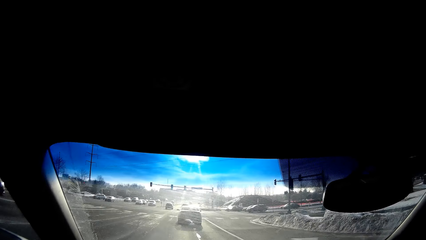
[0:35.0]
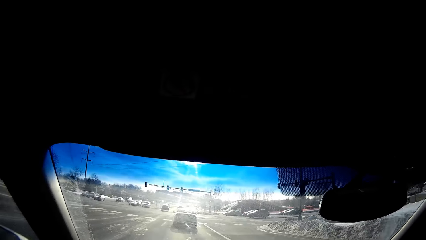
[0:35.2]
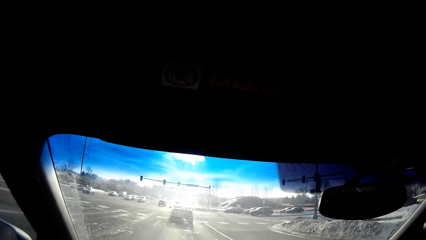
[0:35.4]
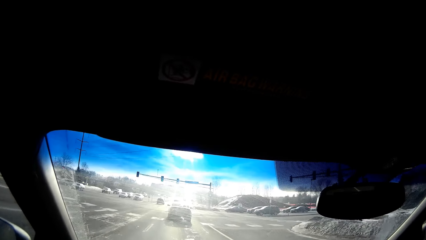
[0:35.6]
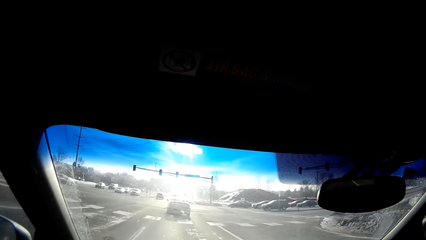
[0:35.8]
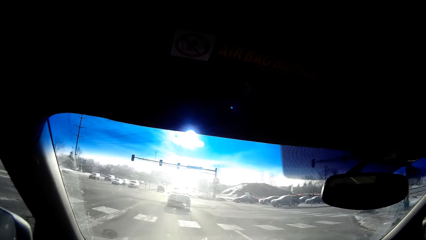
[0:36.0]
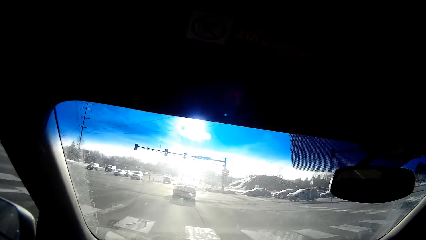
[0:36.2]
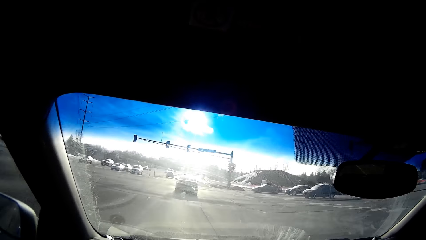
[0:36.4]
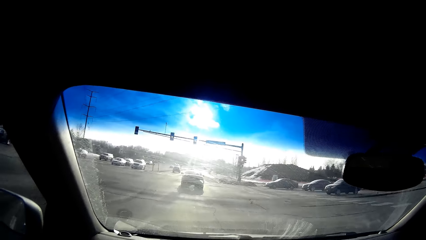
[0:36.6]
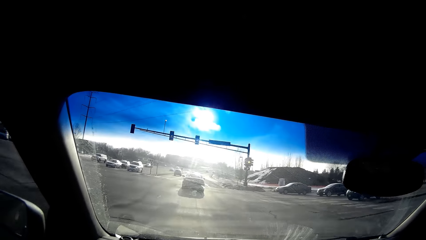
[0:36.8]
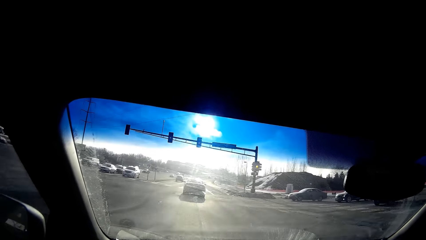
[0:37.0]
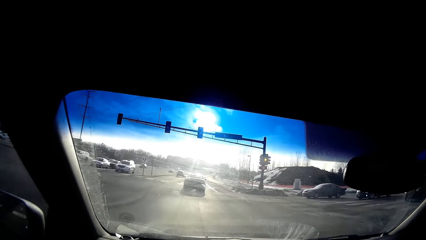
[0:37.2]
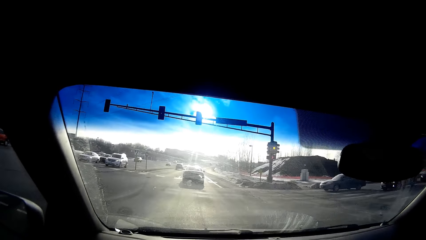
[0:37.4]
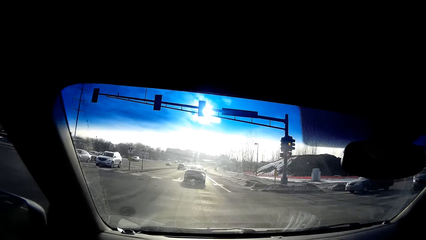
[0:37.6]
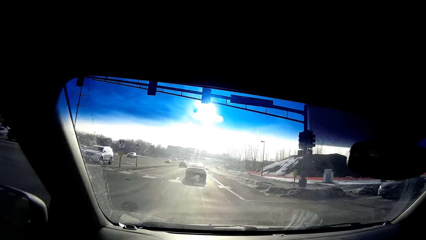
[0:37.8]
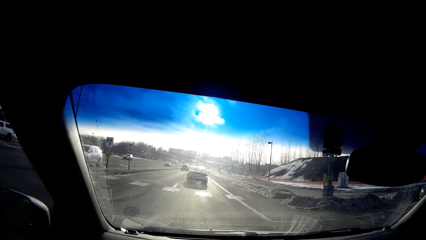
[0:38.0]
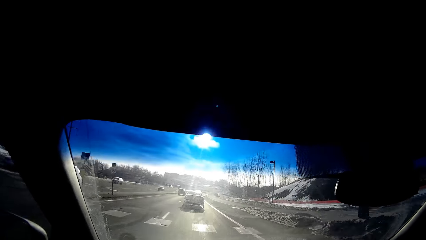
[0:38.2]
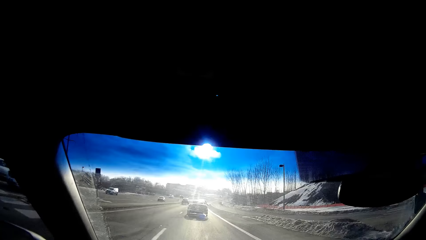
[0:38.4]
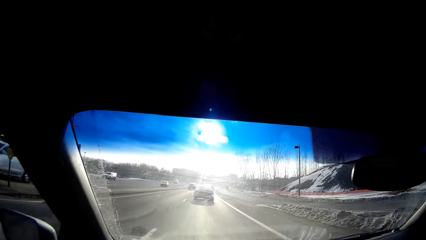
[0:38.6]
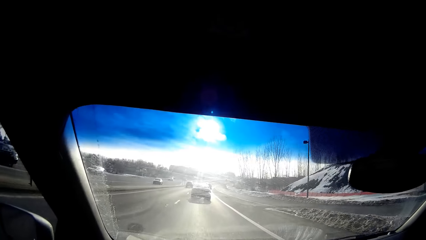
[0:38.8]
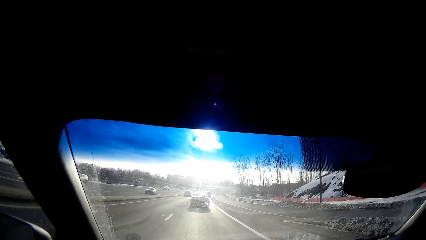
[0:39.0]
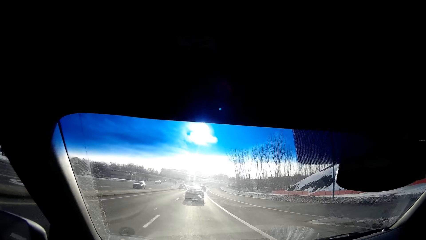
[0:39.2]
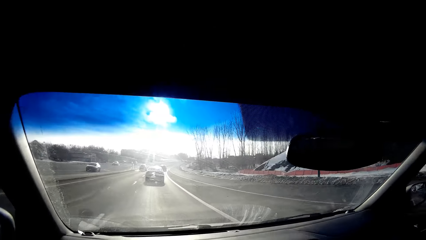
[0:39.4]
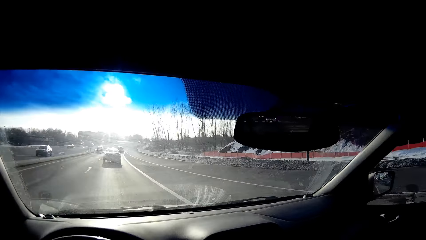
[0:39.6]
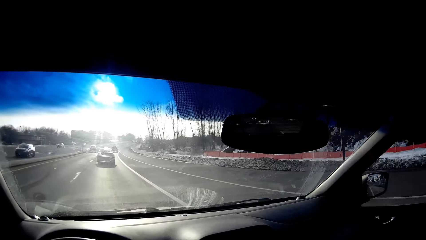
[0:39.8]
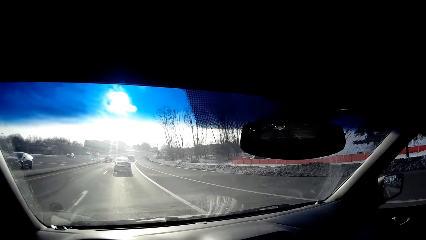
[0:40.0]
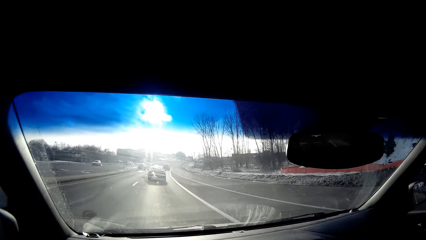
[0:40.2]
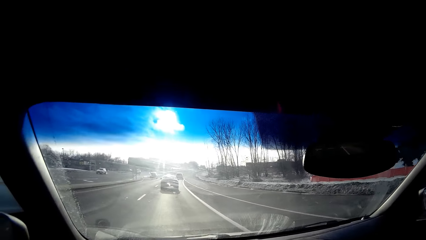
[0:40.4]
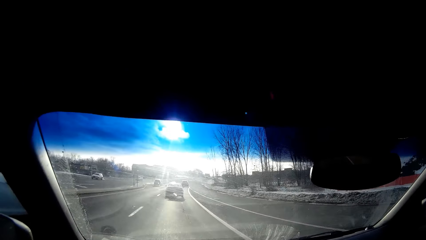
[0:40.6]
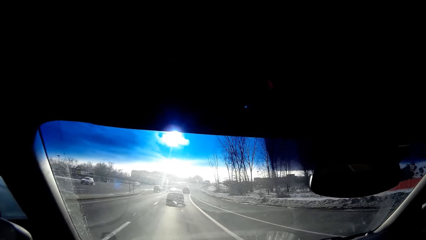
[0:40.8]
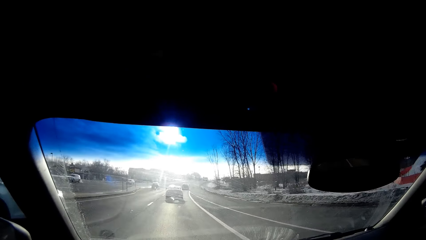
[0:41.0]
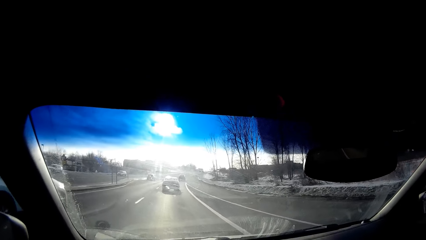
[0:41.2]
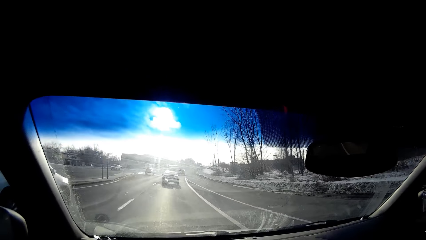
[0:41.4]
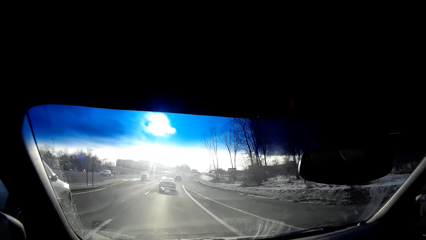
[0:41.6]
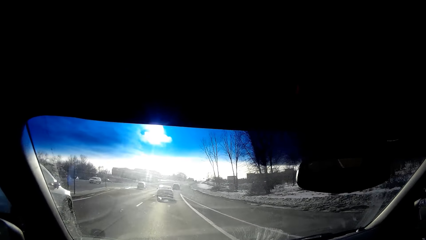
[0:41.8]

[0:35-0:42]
The camera wearer drives on the road.

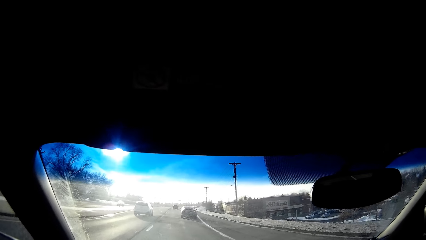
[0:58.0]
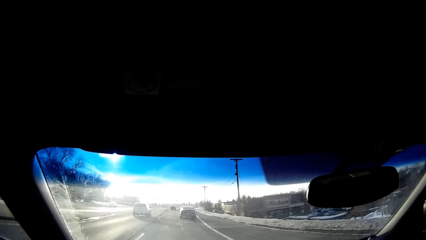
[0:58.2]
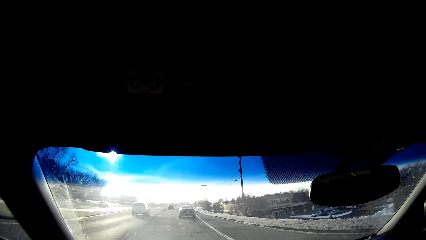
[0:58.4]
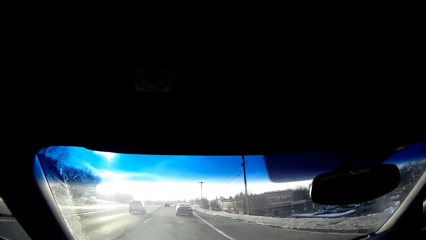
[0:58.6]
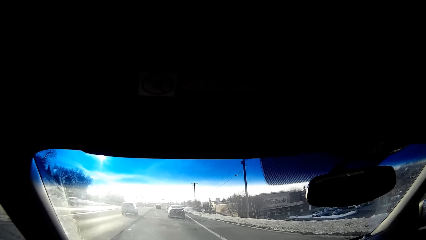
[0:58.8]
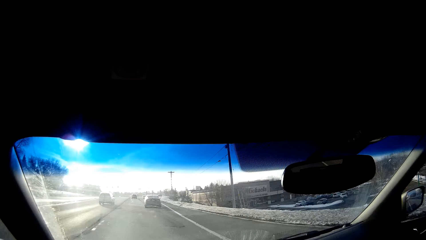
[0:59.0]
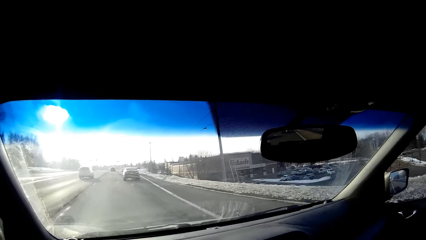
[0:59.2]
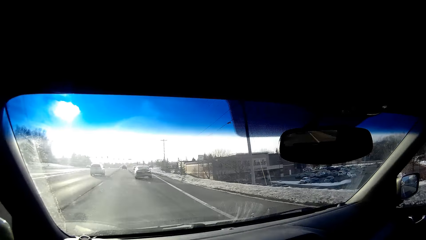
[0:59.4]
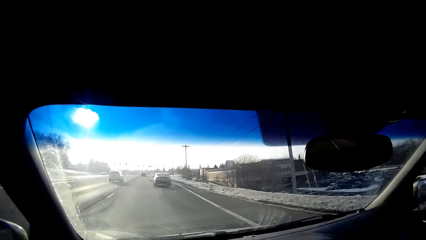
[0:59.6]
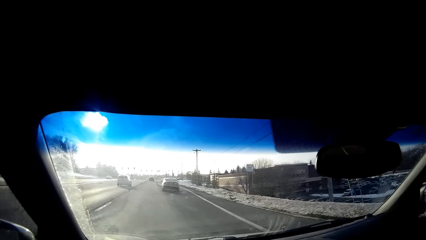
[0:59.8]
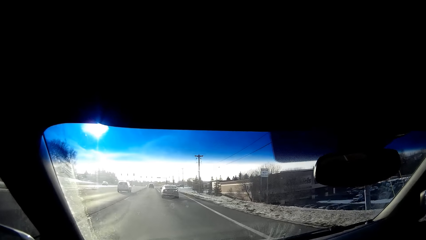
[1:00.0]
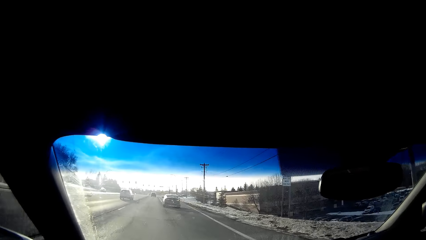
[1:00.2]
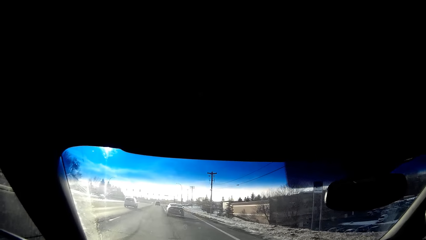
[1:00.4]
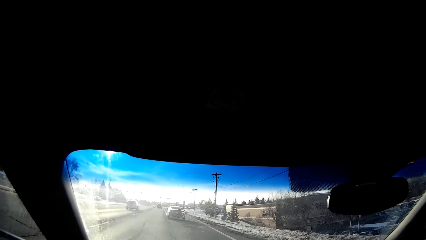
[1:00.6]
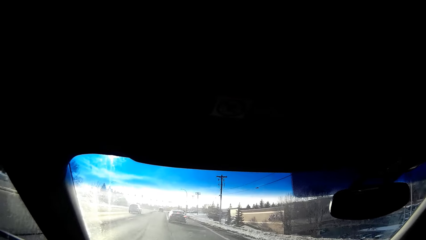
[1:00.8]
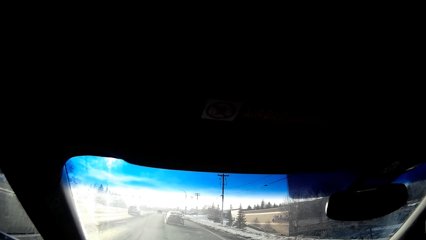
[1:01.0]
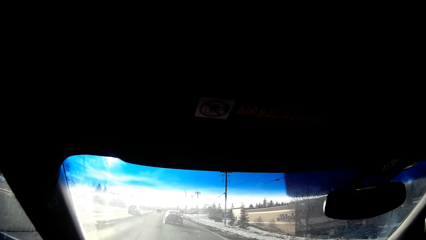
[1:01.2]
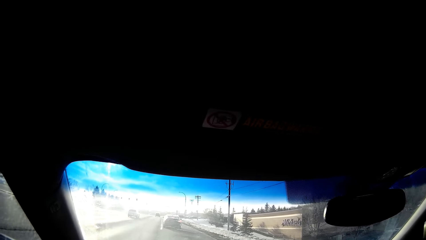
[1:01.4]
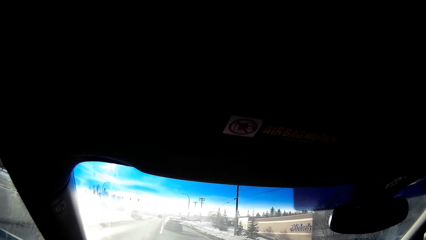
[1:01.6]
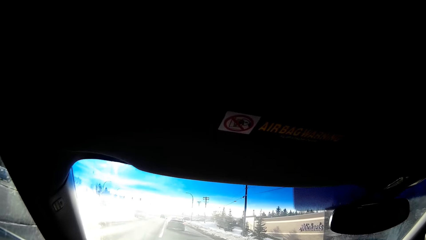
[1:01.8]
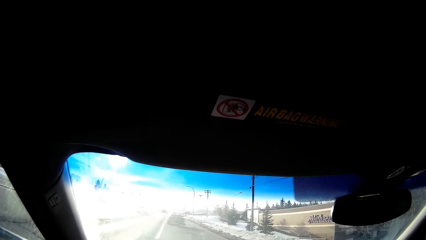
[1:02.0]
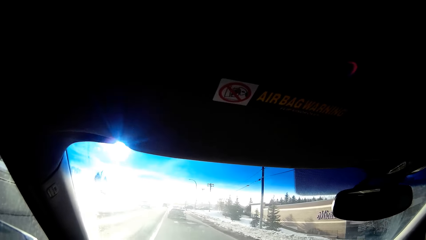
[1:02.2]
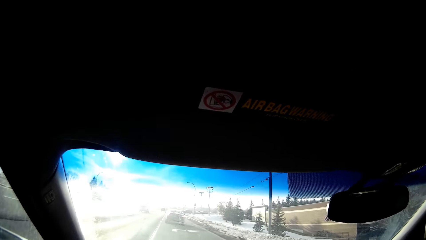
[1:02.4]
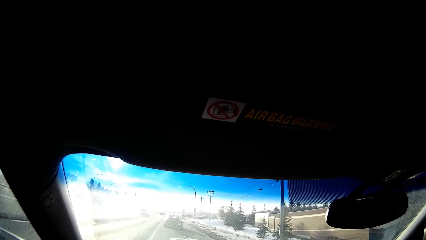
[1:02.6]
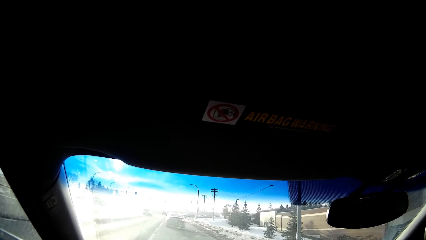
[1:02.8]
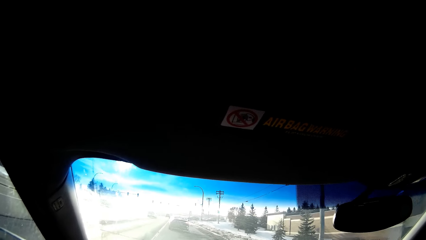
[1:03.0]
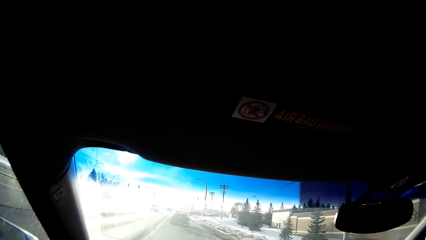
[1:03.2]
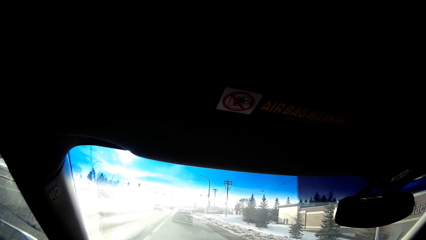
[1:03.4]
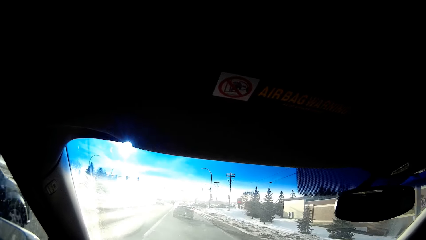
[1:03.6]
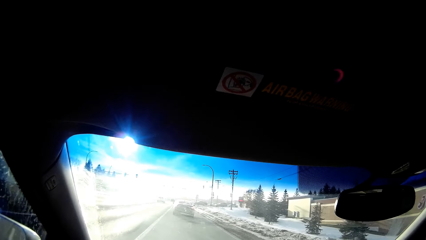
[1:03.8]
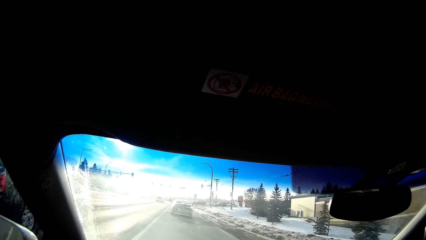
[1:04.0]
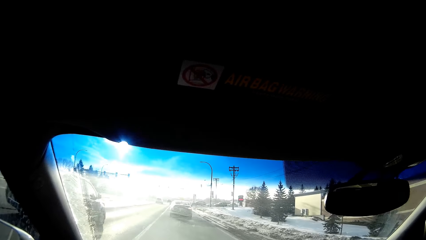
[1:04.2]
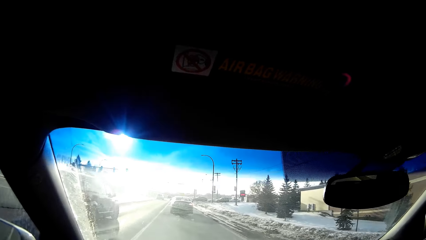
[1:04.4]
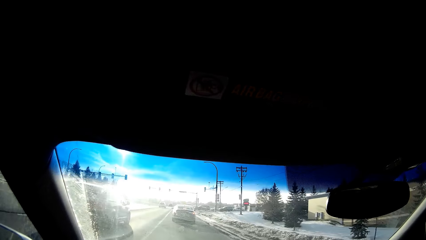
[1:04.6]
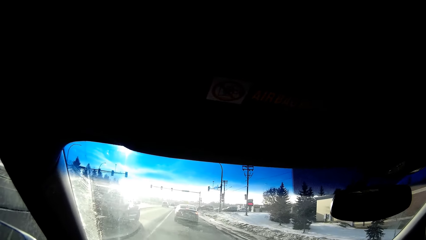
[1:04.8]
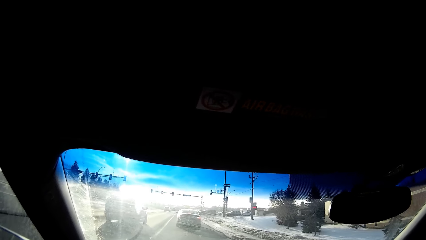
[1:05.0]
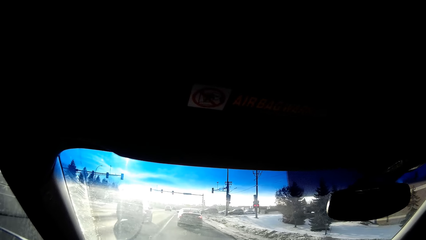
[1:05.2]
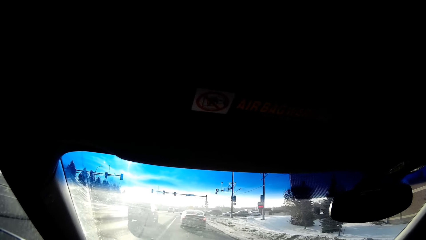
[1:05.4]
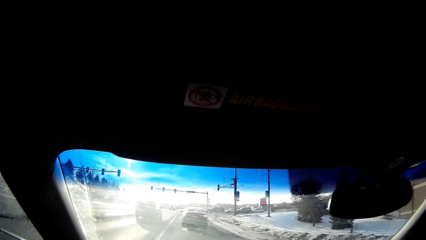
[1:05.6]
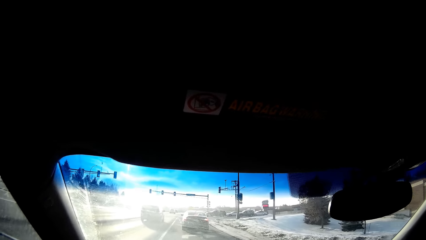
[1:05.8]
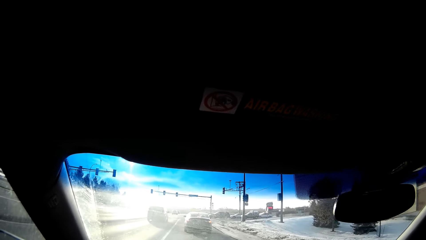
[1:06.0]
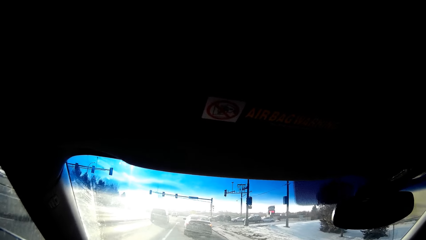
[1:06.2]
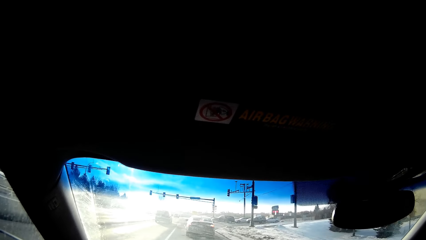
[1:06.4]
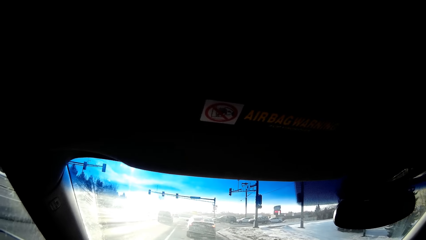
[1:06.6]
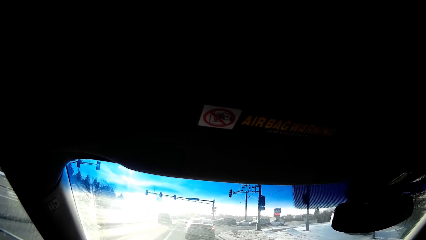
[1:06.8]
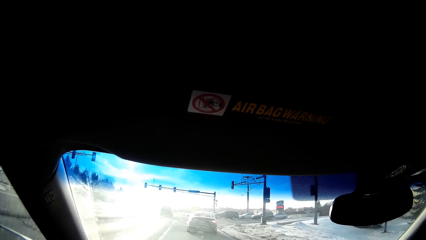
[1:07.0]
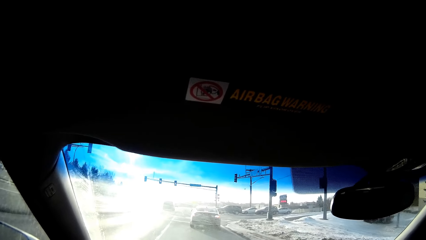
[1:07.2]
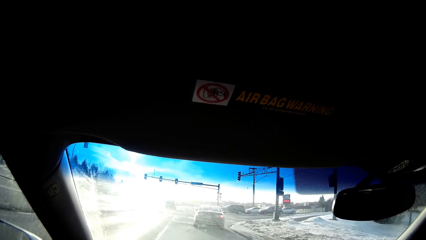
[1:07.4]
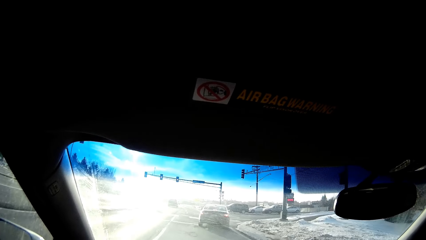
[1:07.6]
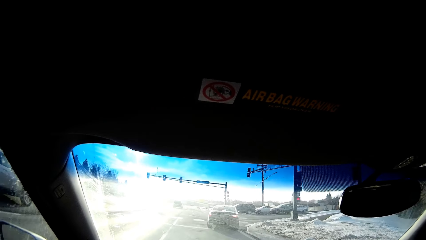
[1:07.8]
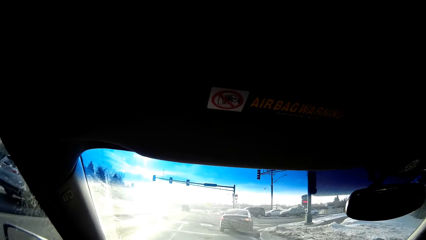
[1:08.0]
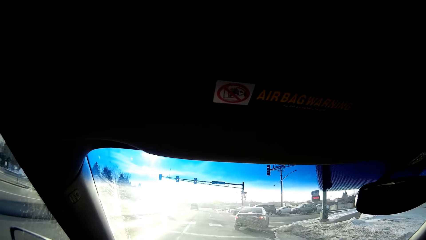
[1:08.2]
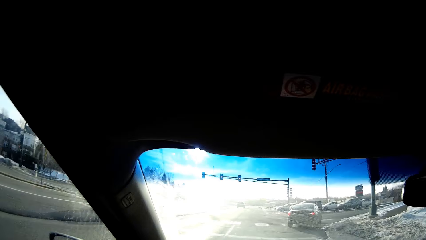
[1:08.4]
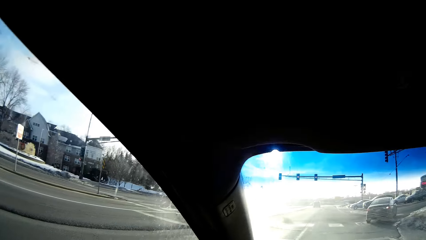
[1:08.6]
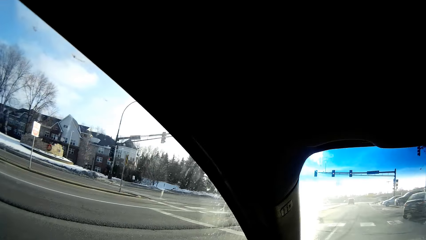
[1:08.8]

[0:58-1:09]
The camera wearer looks around. They drive on the road.
